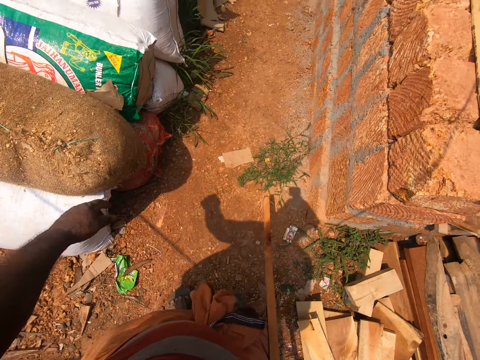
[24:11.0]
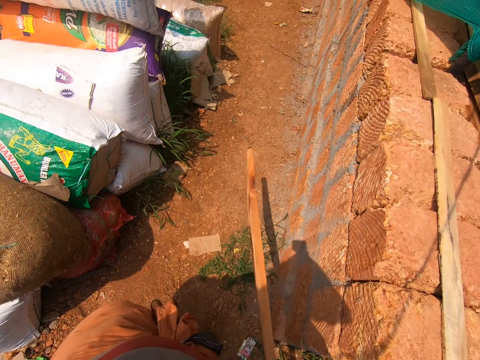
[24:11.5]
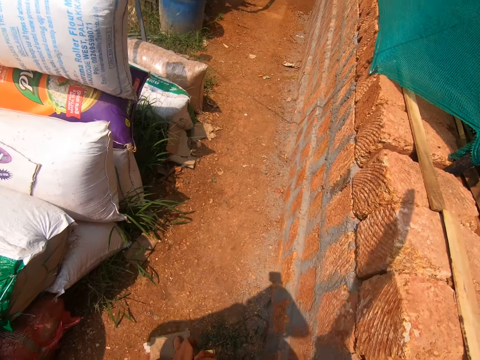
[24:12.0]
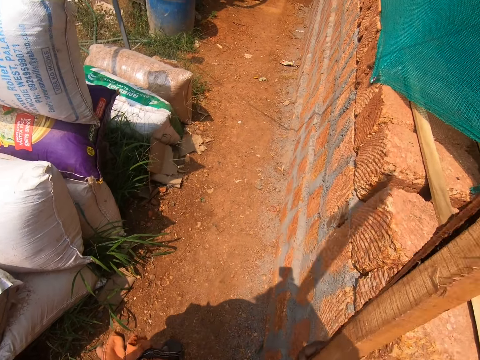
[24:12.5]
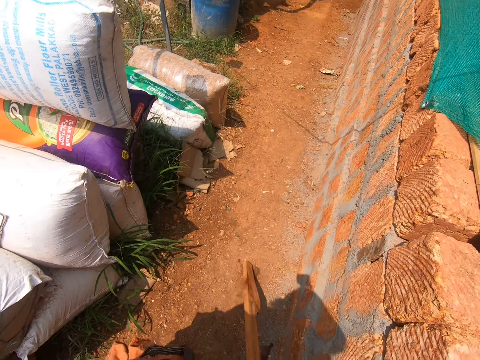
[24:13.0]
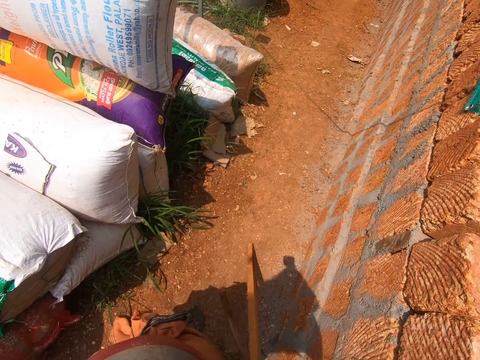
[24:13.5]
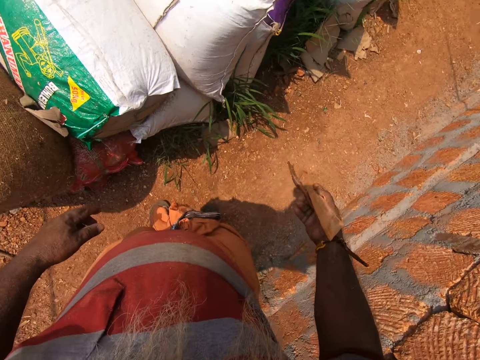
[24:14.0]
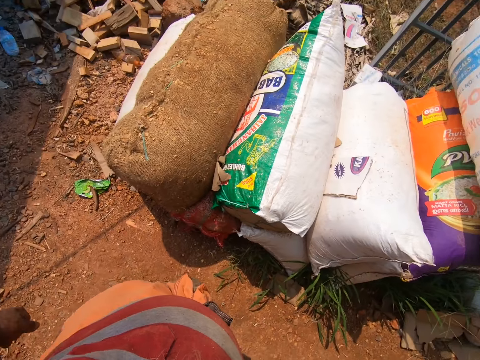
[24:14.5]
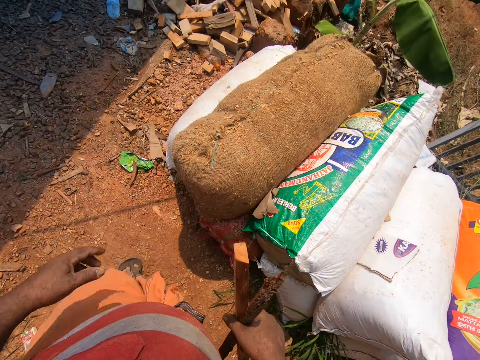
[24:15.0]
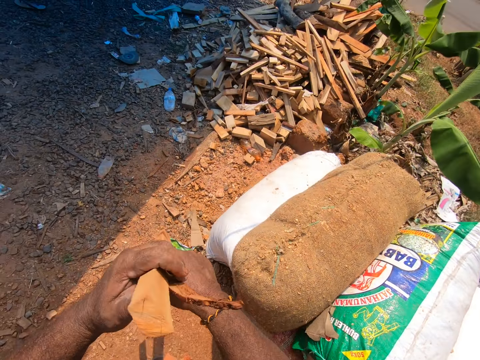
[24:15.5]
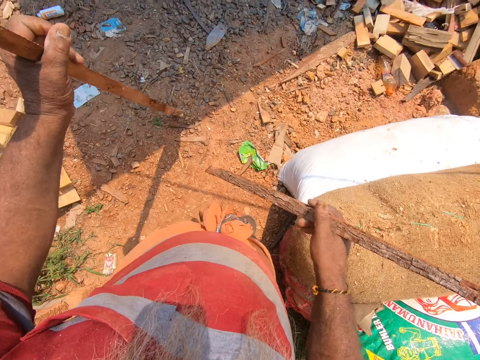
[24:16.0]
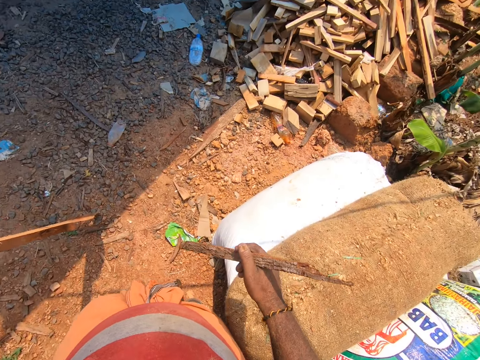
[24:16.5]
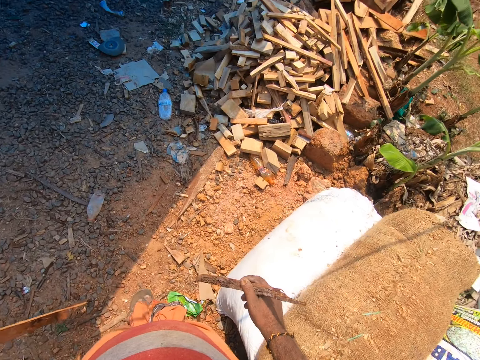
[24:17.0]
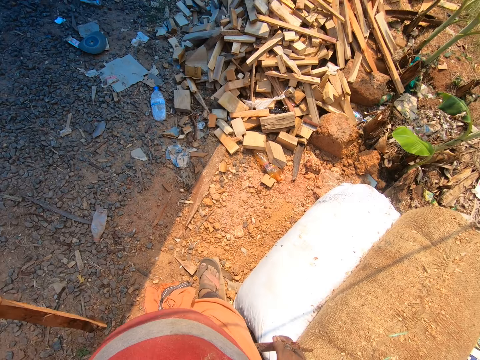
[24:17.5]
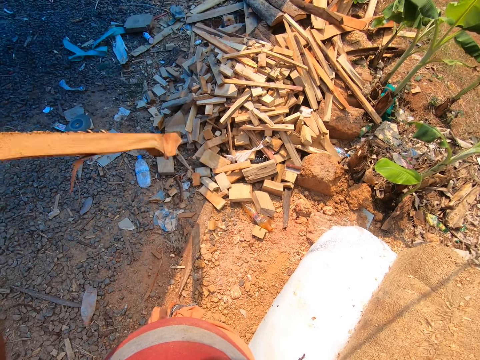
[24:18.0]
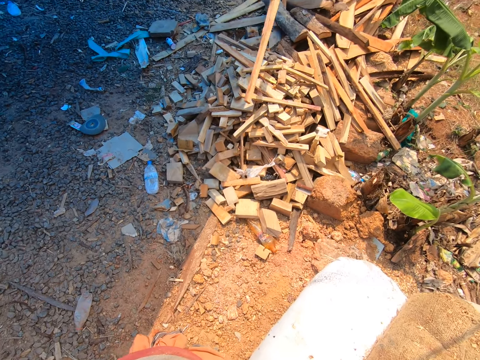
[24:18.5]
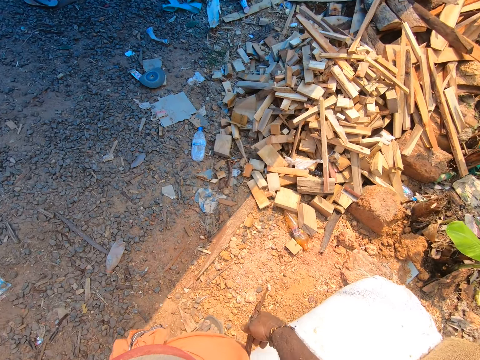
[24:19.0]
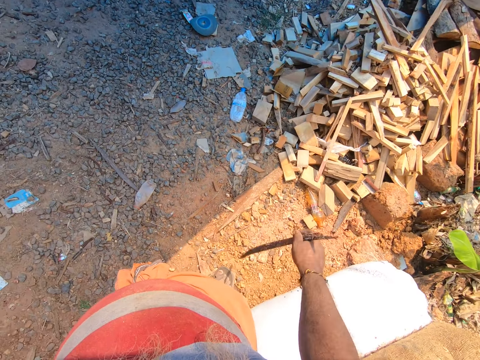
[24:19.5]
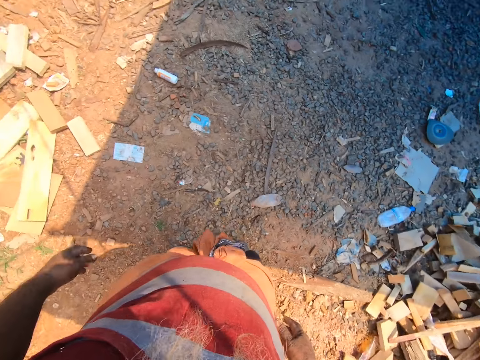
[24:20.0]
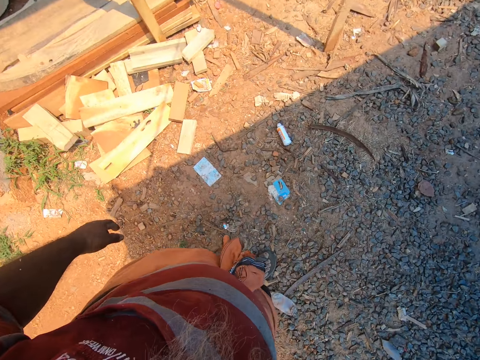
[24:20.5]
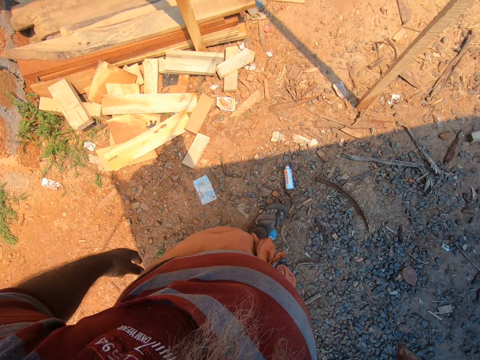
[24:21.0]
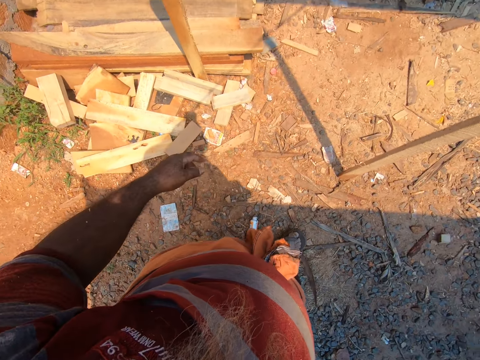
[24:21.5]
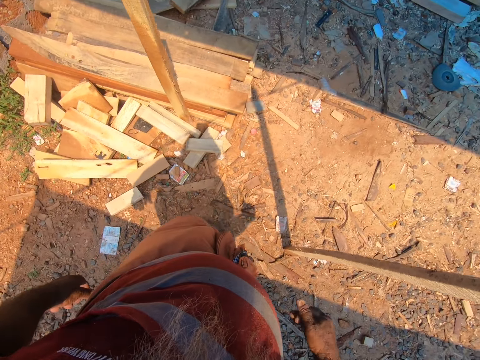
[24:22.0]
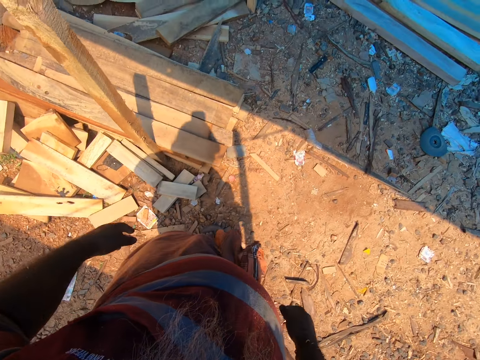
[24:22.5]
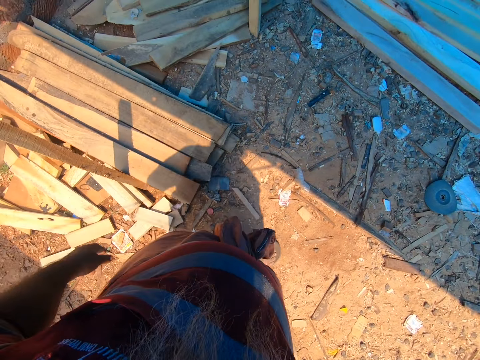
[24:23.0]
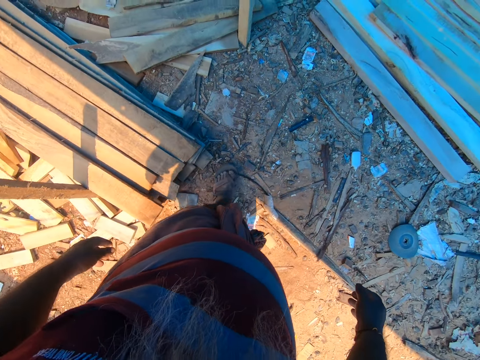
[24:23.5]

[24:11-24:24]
The camera wearer lifts the wood. He hits the stick in his right hand on the ground. He turns around. He passes the stick in his right hand to his left hand. He cuts off a piece of the stick in his left hand with his right hand. He walks a step. He throws the stick in his left hand on the heap of wood. He throws the piece of the stick in his right hand on the heap of wood. He walks on the ground.

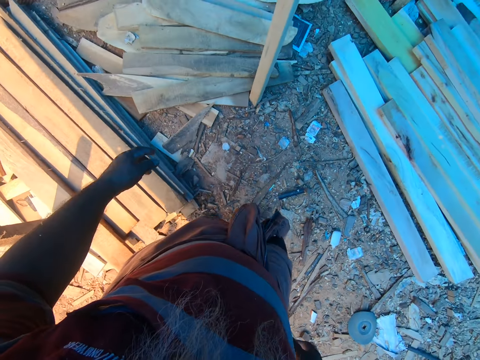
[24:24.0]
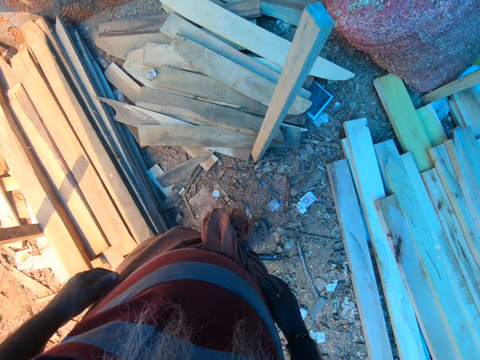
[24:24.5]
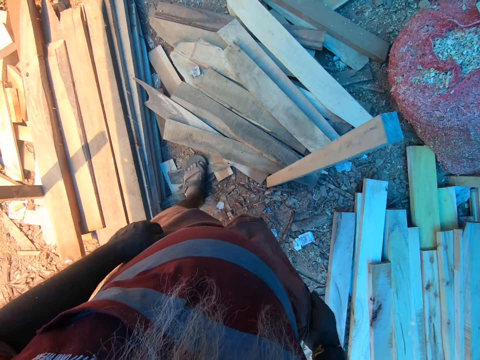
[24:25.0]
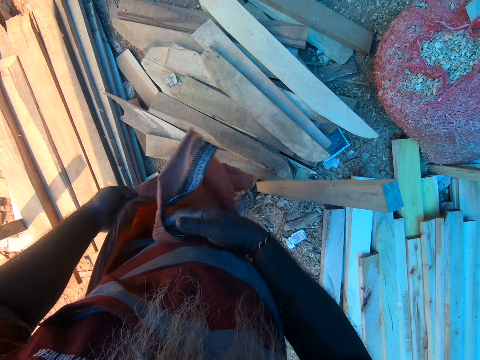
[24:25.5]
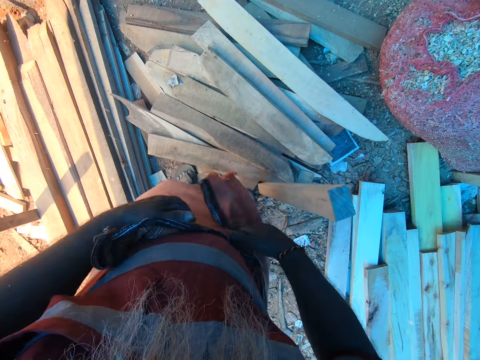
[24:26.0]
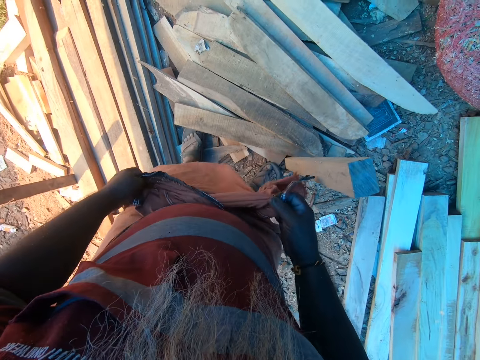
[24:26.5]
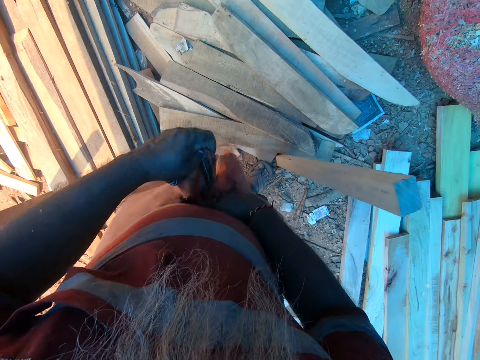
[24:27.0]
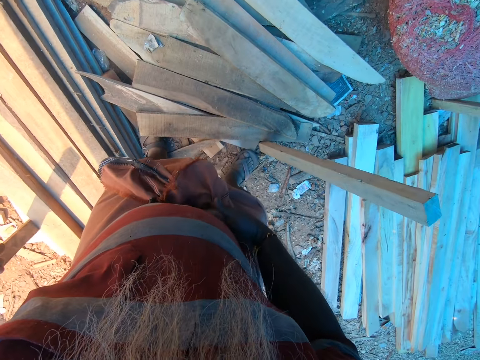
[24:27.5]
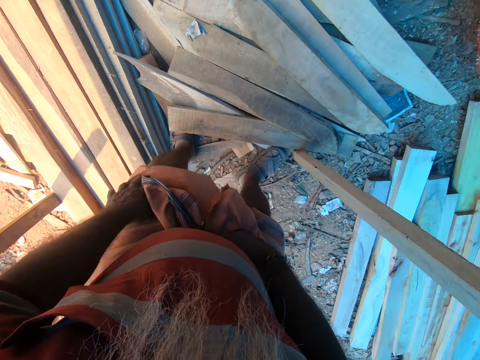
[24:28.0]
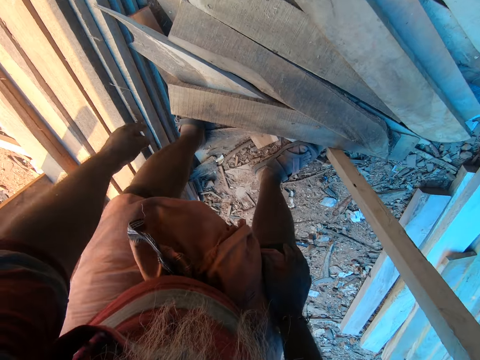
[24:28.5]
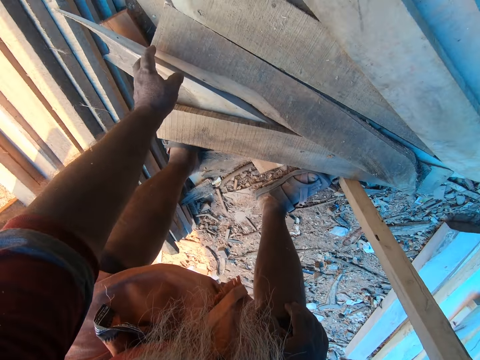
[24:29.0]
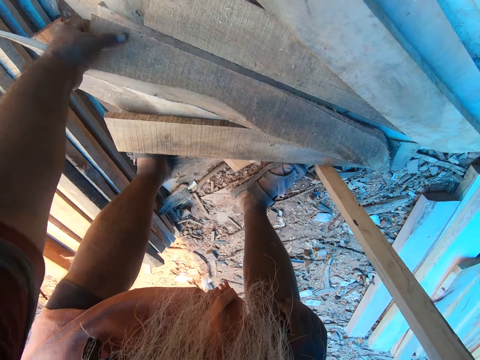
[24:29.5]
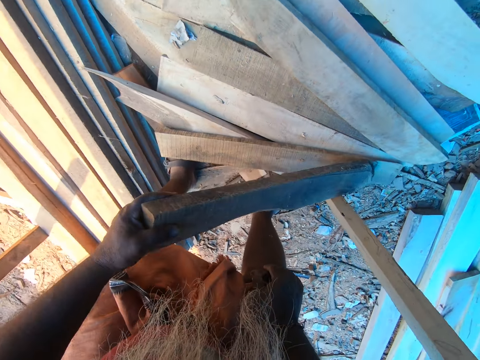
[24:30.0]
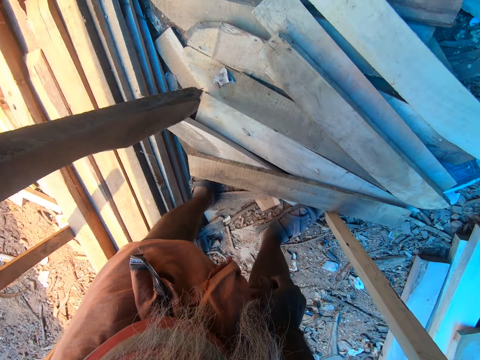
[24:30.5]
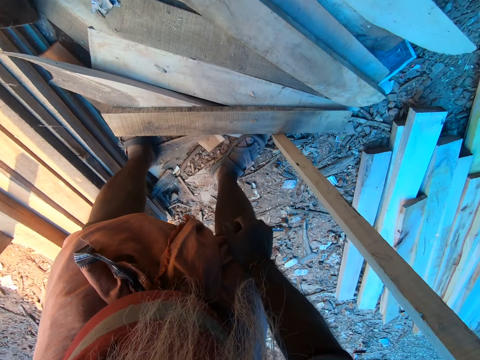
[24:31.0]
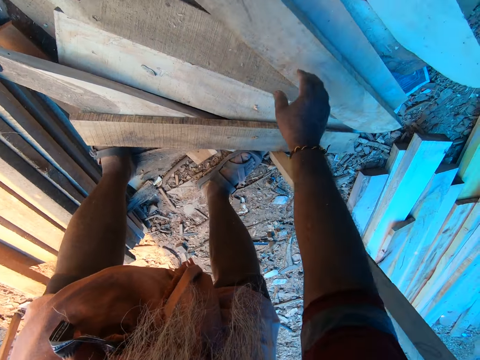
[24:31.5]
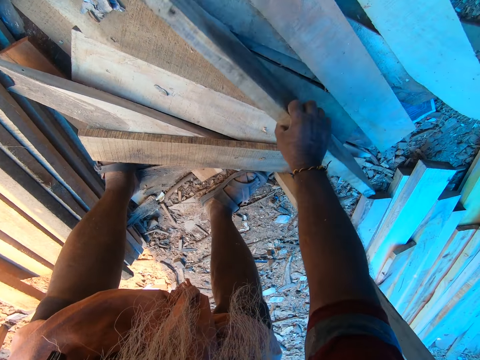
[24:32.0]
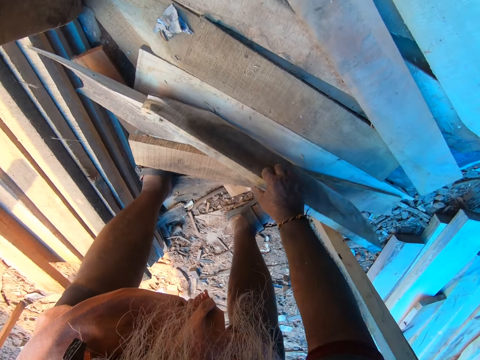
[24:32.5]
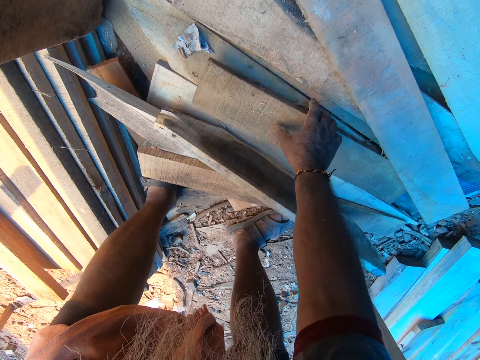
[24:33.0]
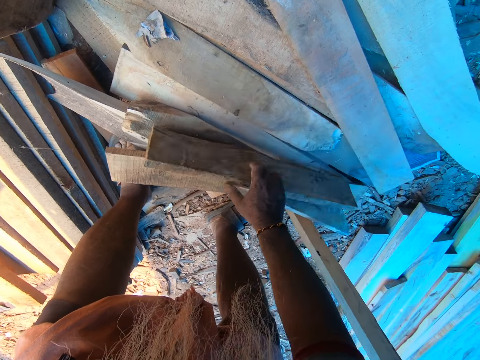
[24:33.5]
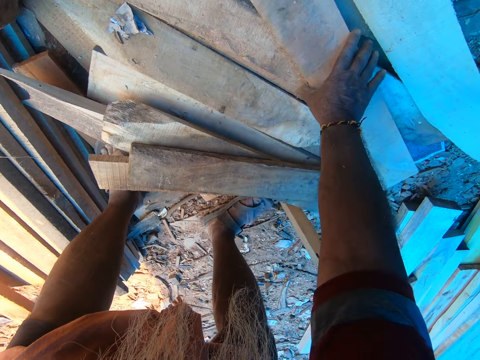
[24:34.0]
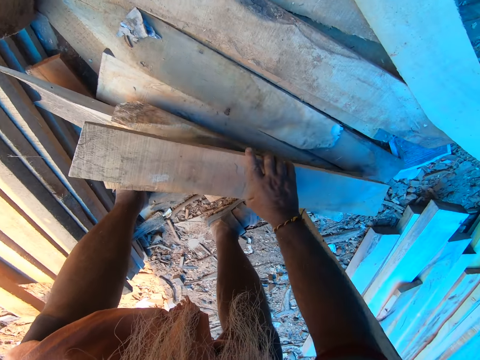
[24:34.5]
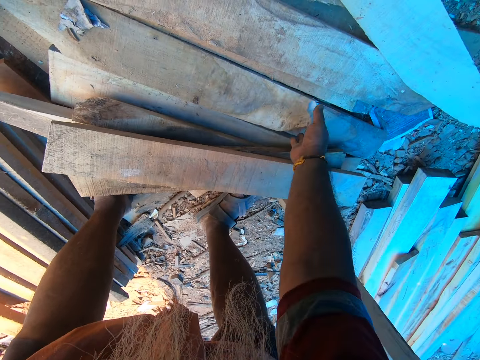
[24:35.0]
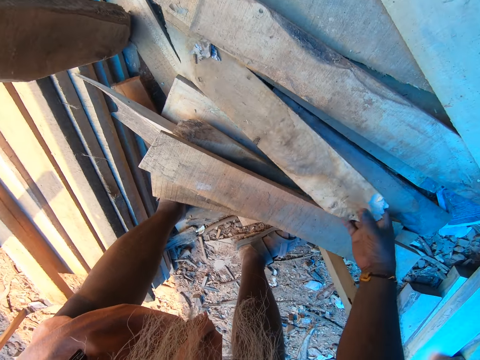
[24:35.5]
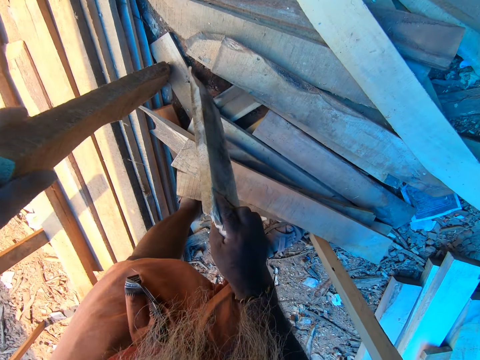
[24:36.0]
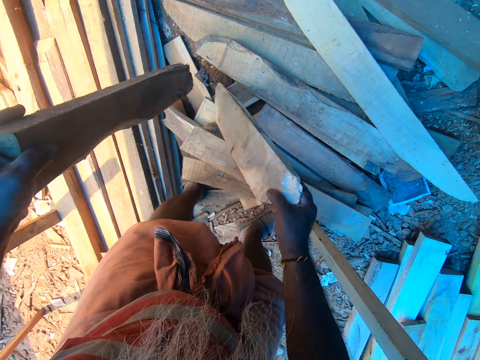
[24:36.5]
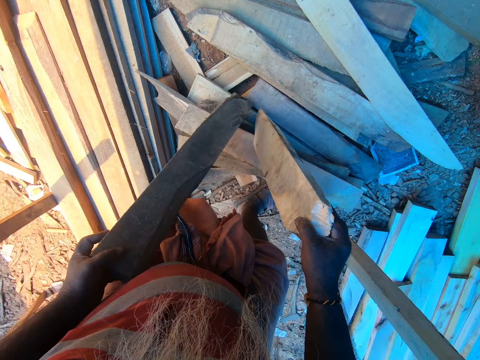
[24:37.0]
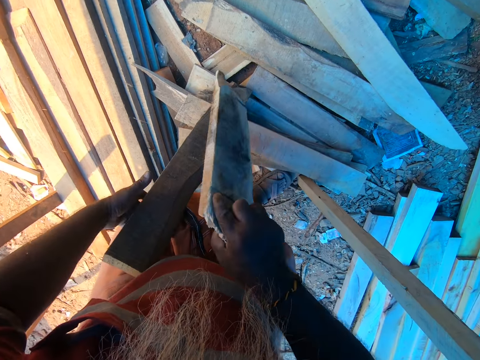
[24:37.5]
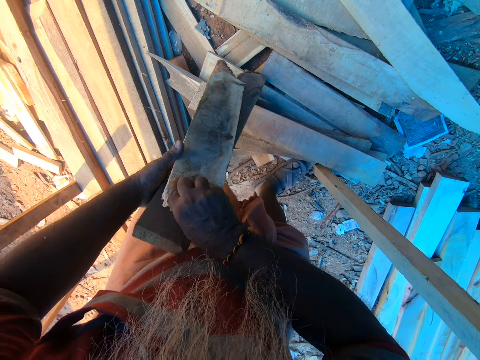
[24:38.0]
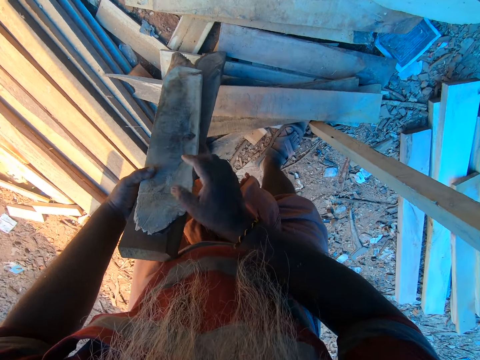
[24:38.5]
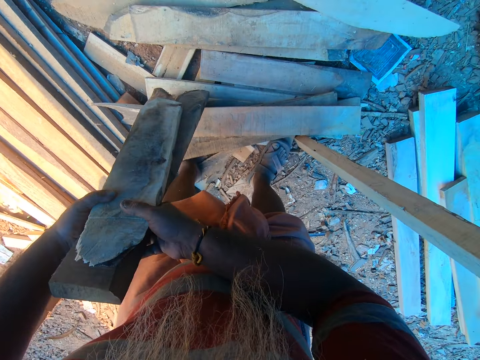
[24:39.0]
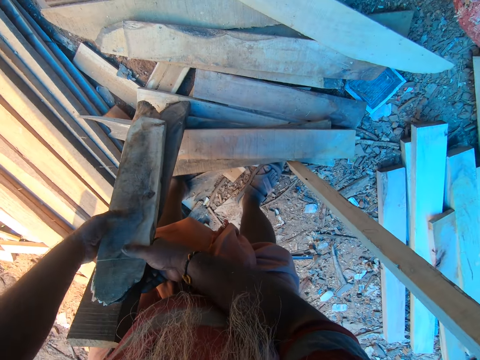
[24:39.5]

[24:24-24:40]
The camera wearer adjusts a clothing wrapper around his waist with his hands. He picks a piece of wood from a heap of wood on the ground with his left hand. He moves a piece of wood on the heap of wood with his right hand. He moves a piece of wood on the heap of wood with his right hand again. He picks a piece of wood from the heap of wood with his right hand. He passes the piece of wood in his right hand to his left hand. He puts the woods together.
